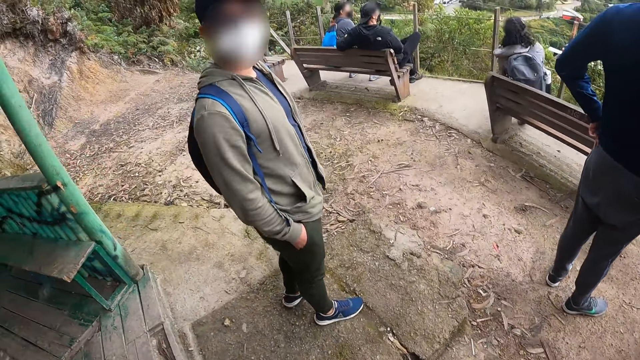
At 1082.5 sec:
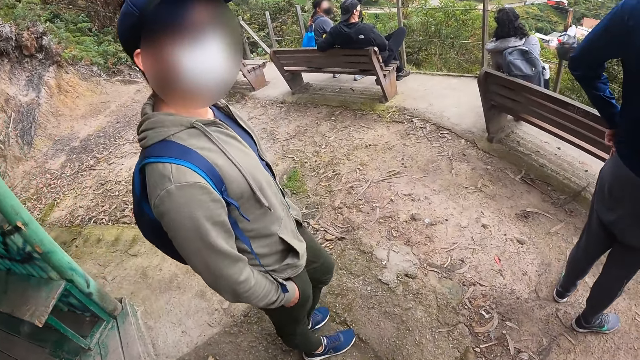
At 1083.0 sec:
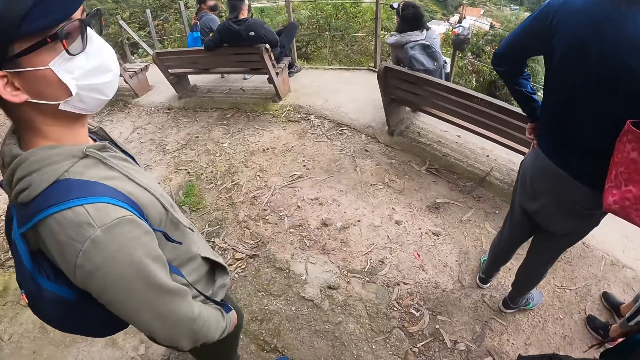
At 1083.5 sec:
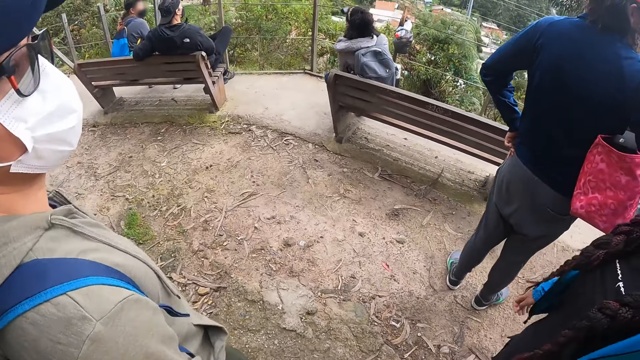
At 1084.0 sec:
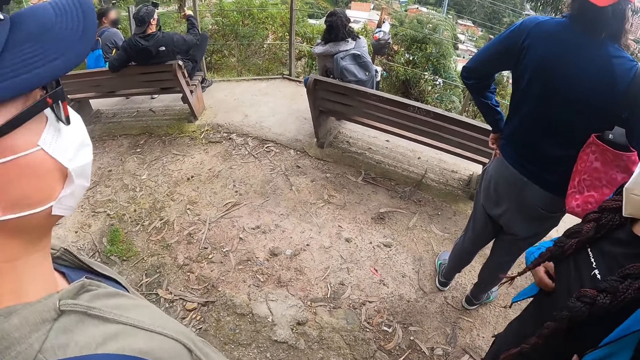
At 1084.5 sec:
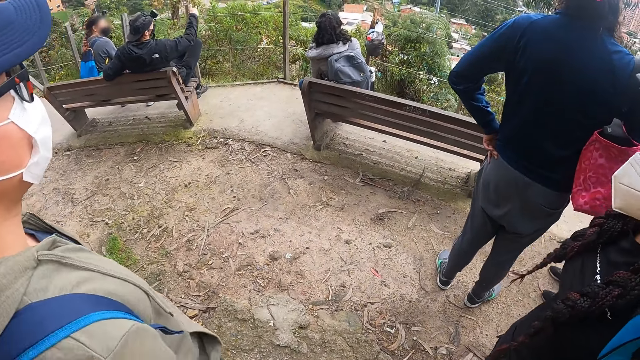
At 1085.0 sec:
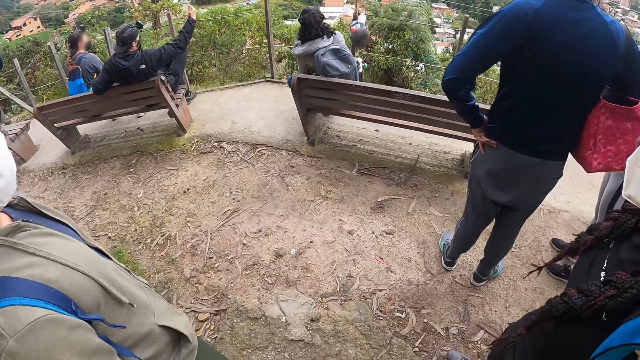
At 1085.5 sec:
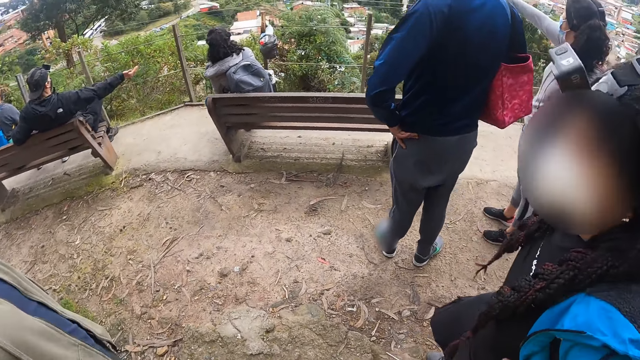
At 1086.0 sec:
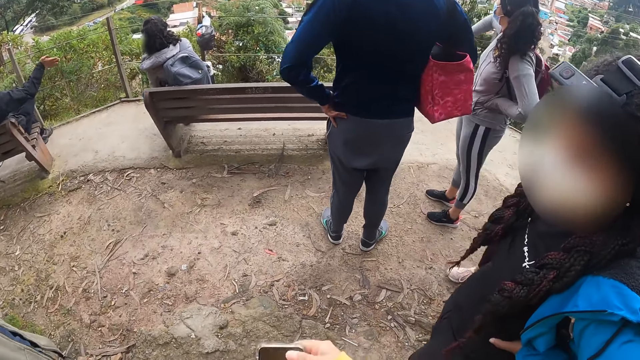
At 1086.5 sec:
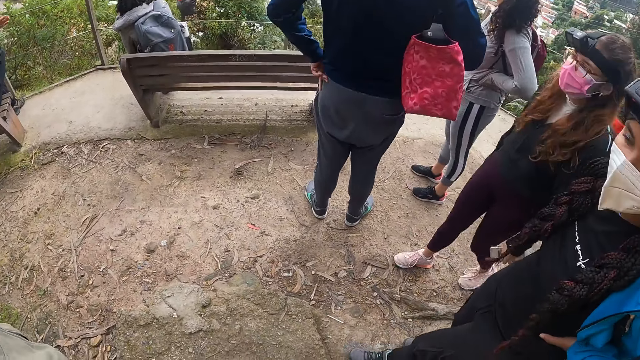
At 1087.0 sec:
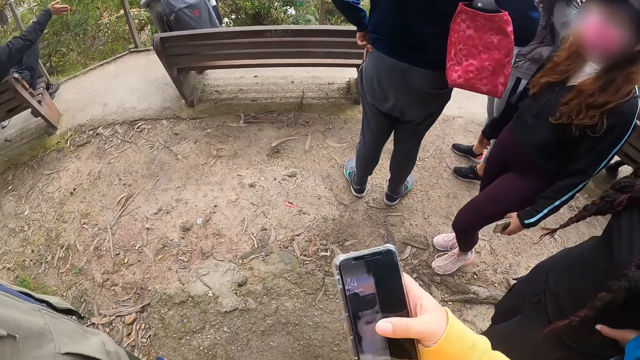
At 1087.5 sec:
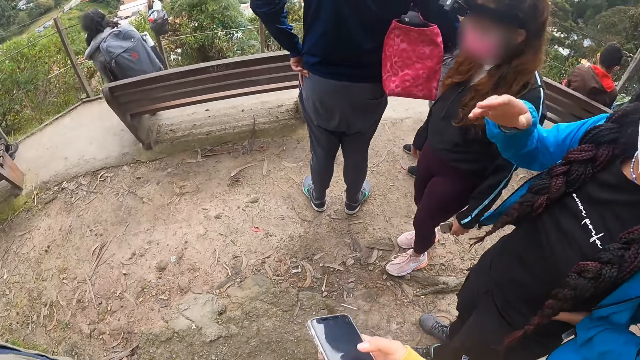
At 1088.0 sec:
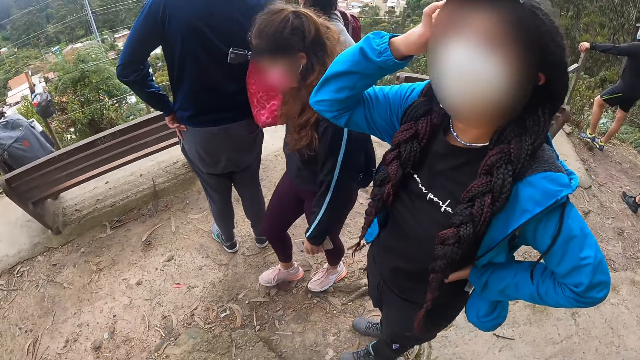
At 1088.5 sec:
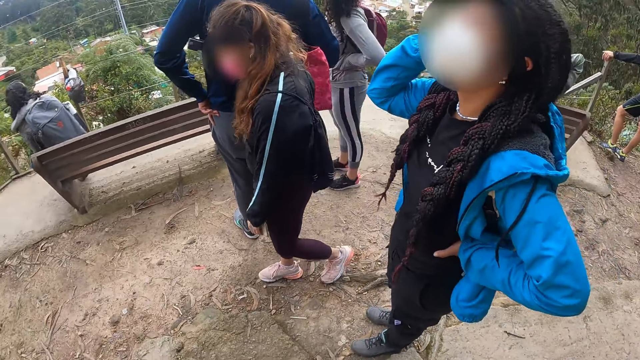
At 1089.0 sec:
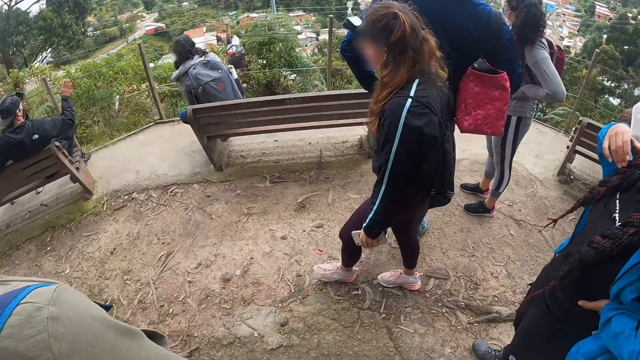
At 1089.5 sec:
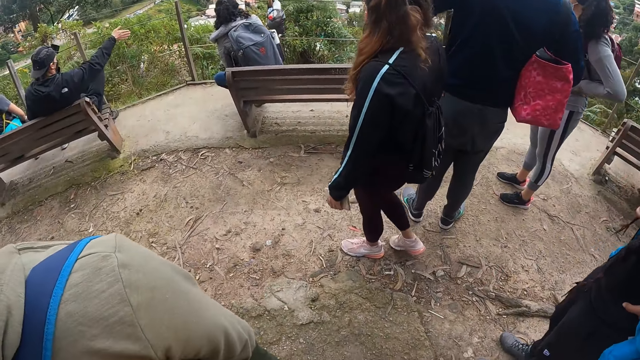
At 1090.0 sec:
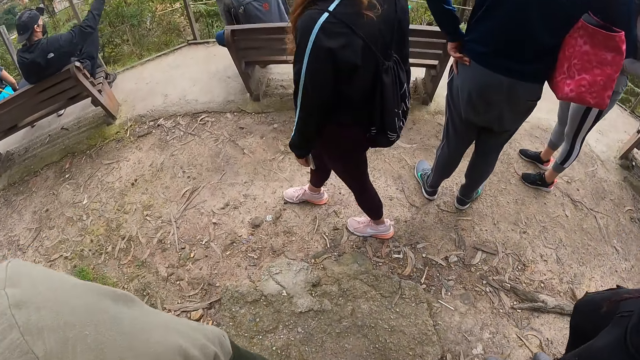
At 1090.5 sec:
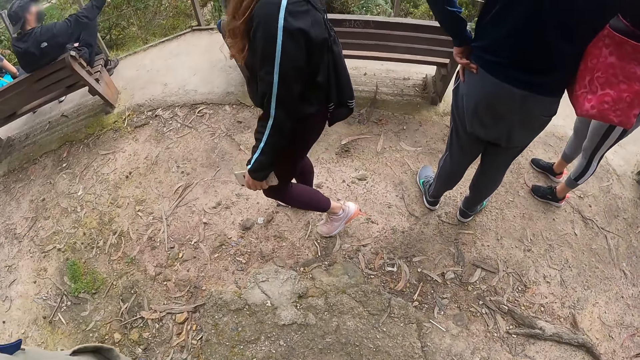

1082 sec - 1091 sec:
The camera wearer interacts with a man. She interacts with the woman. She holds the phone with her right hand.

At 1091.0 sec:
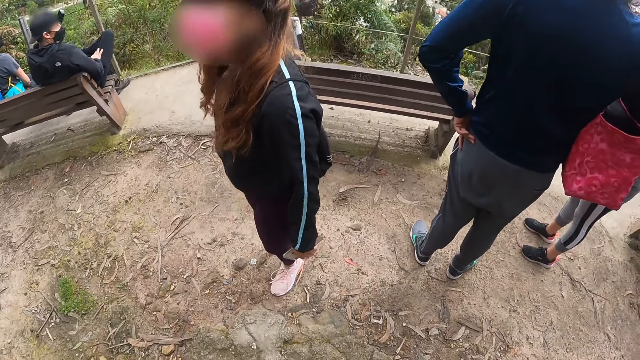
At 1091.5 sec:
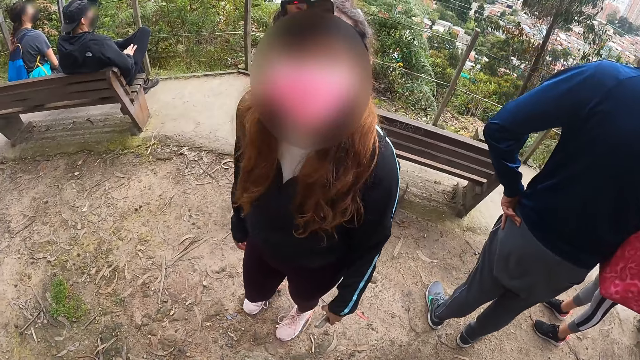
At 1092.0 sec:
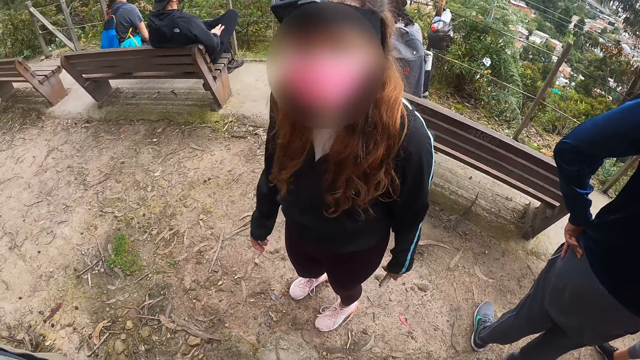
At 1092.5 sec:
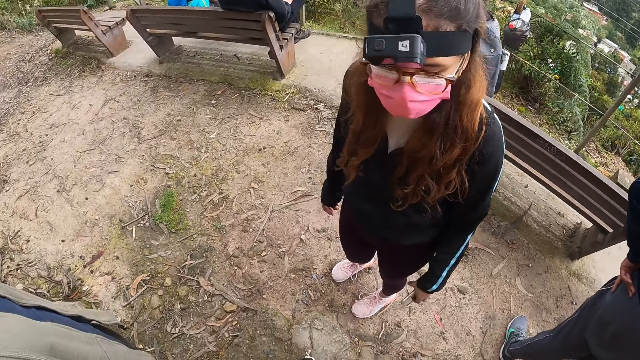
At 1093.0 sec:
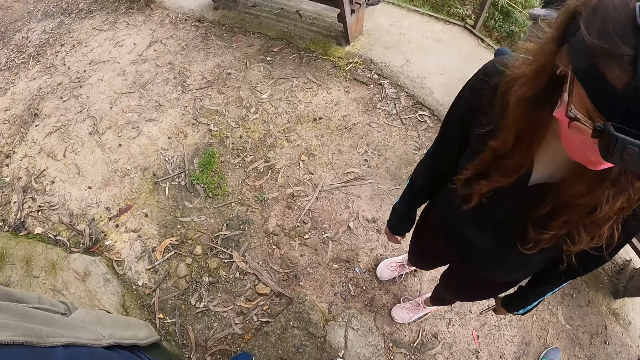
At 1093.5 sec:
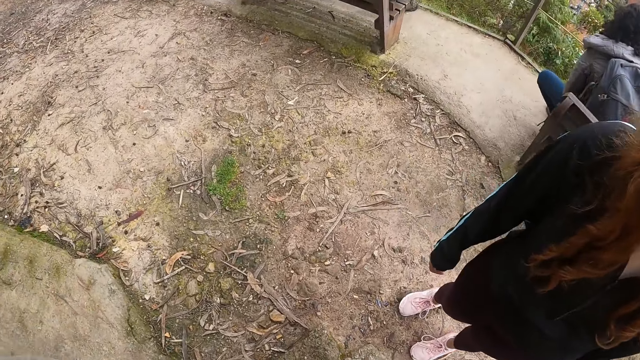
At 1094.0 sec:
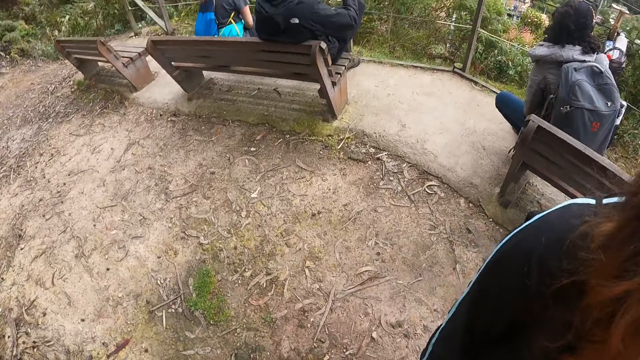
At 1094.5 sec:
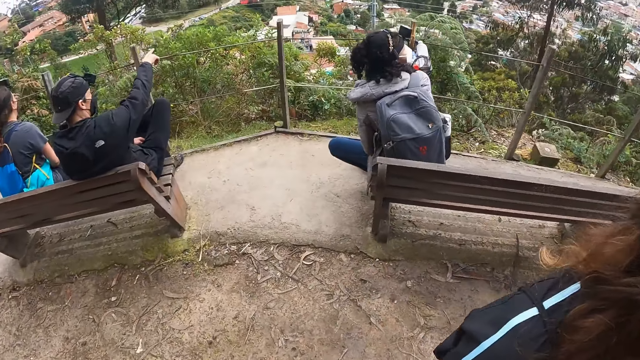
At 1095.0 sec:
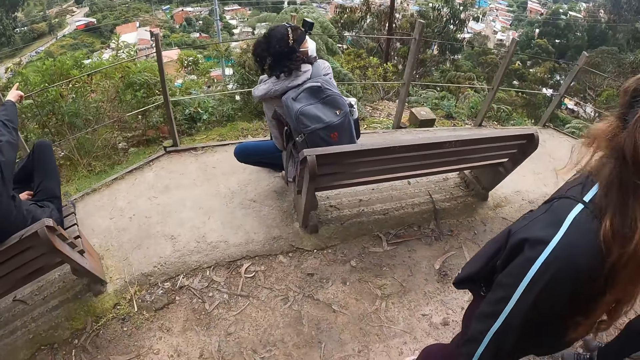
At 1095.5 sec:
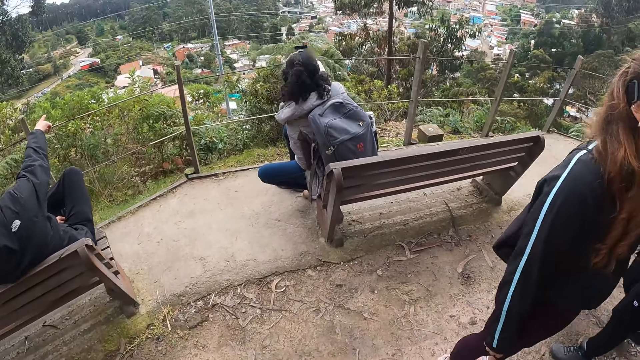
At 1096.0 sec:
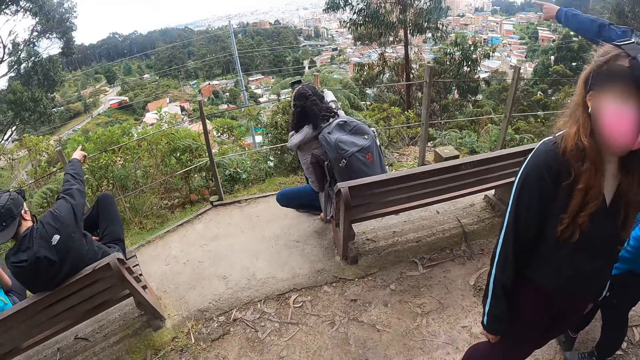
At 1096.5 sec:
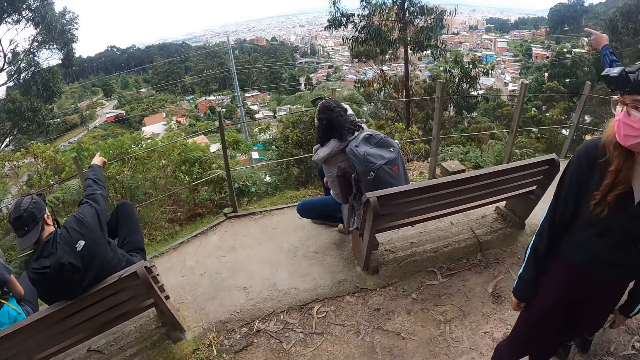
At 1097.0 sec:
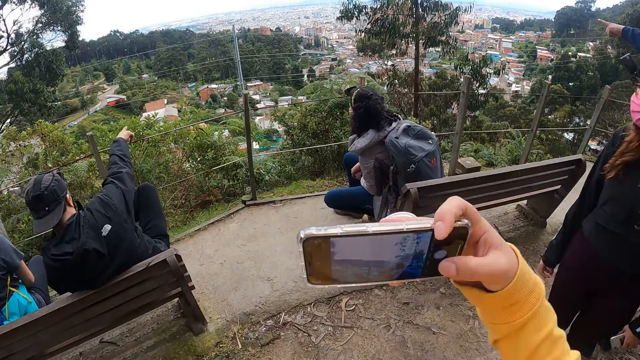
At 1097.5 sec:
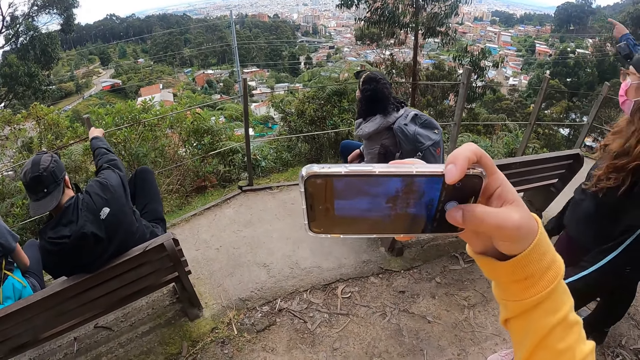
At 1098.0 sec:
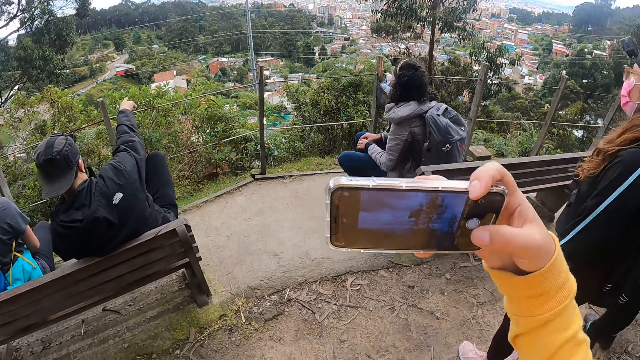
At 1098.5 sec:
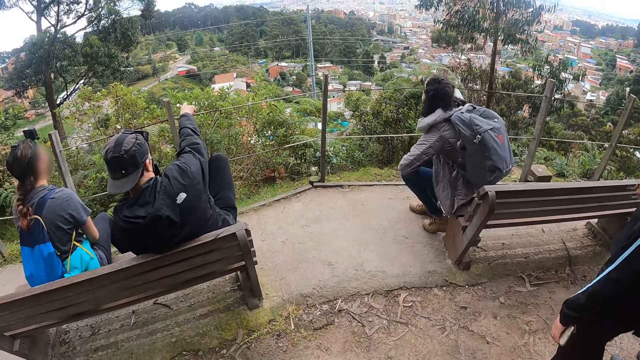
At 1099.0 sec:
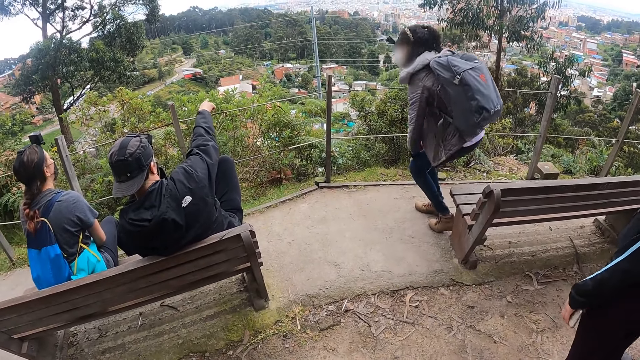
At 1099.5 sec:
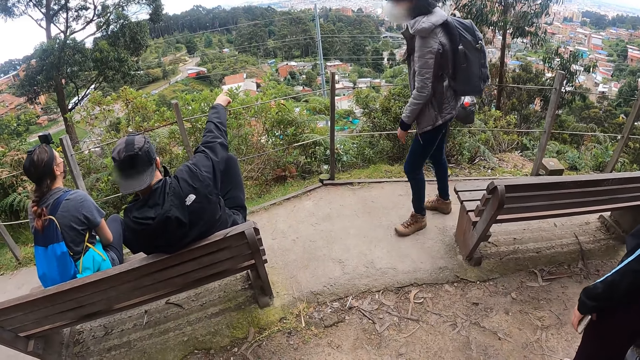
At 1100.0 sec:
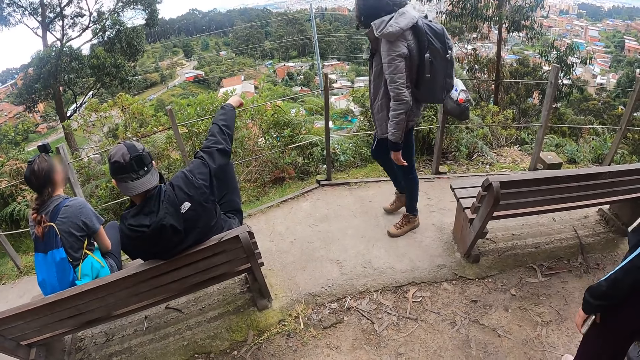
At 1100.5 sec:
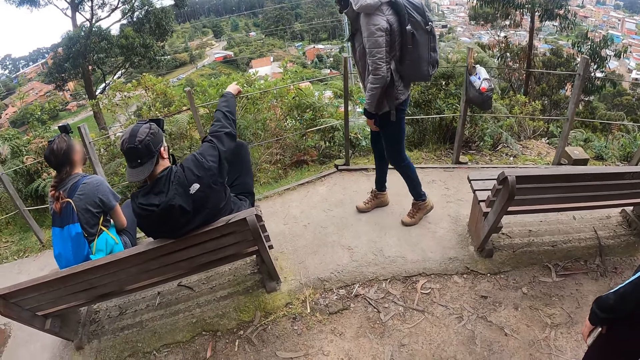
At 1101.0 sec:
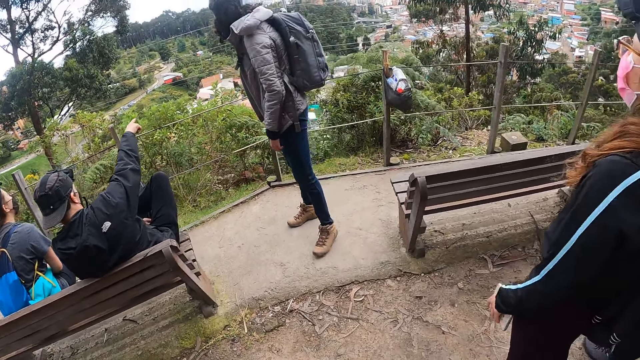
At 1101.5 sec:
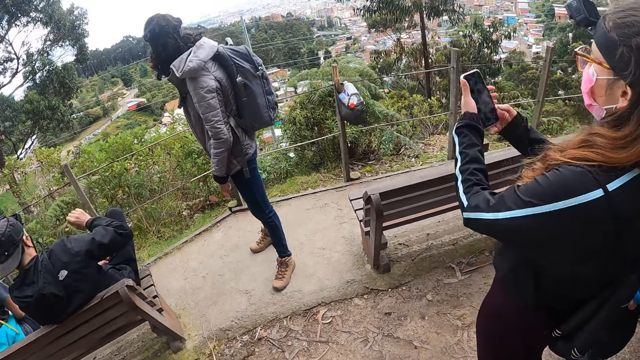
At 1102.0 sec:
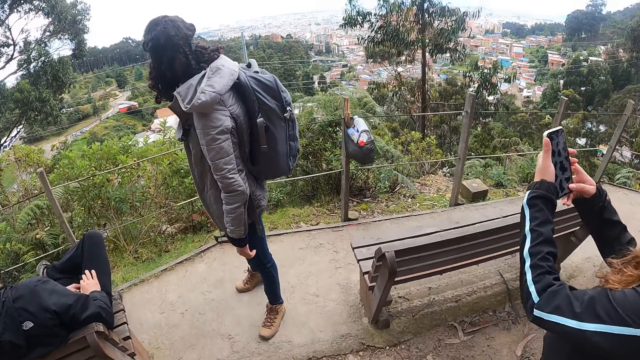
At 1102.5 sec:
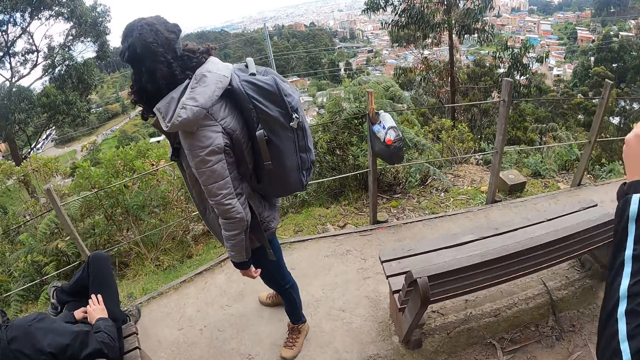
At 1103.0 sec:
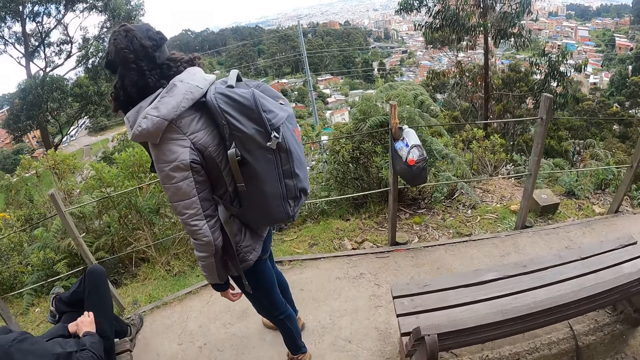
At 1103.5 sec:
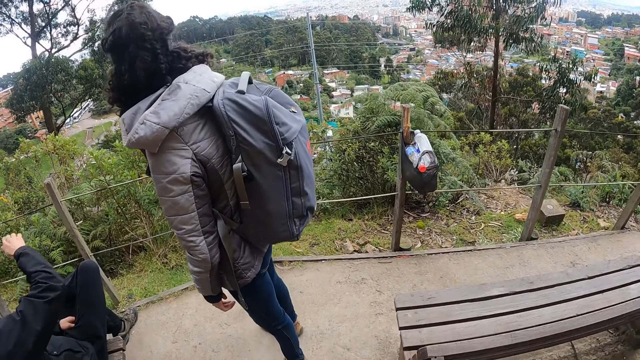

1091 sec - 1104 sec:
The camera wearer interacts with the woman. She looks around. She captures with the phone in her right hand. She operates the phone. A woman stands up from a bench. Another woman holds a phone with both hands.
